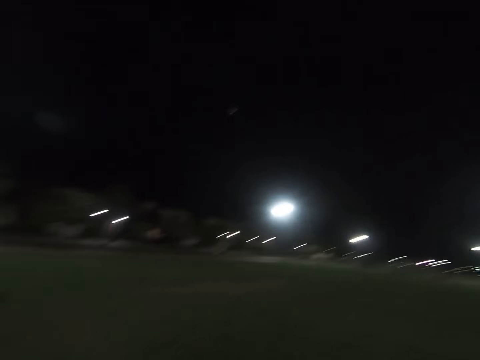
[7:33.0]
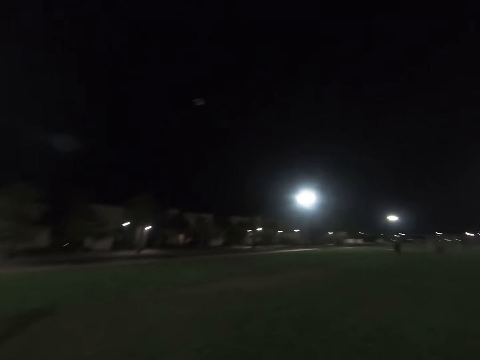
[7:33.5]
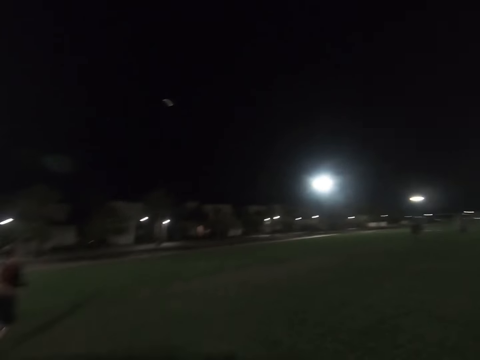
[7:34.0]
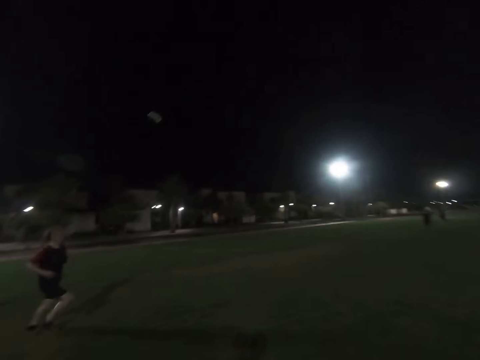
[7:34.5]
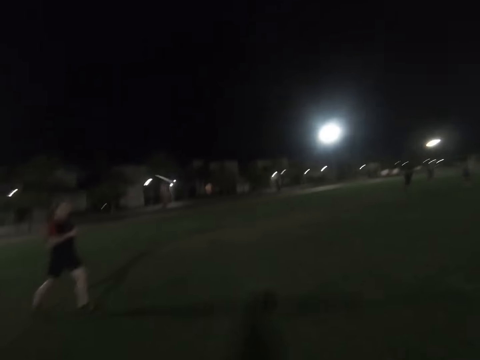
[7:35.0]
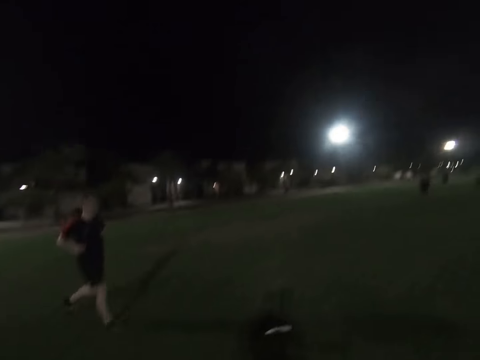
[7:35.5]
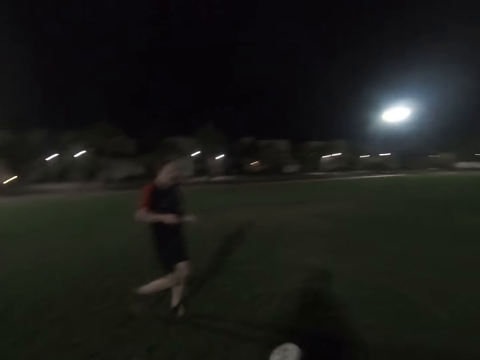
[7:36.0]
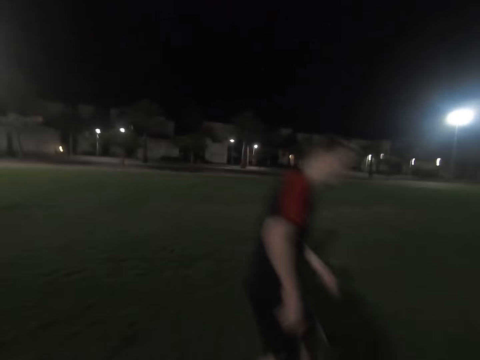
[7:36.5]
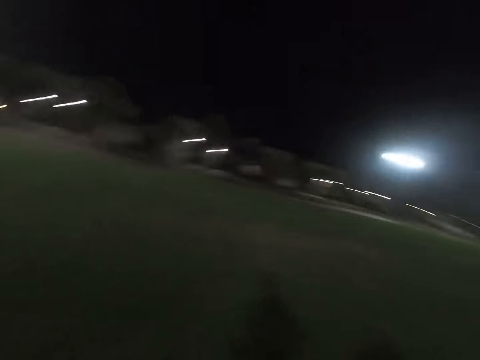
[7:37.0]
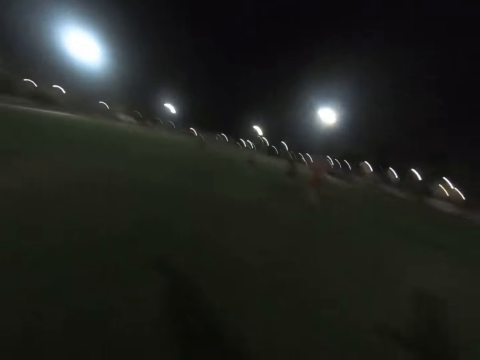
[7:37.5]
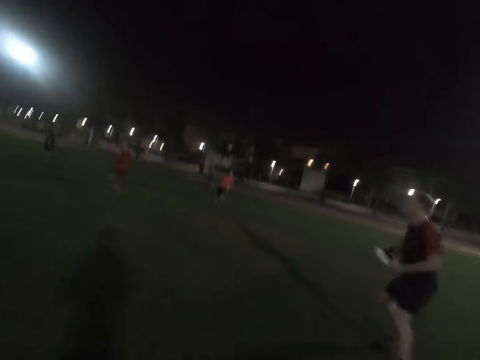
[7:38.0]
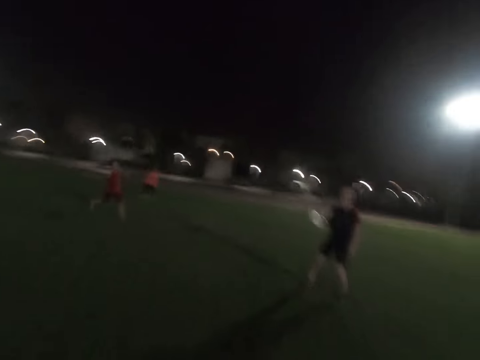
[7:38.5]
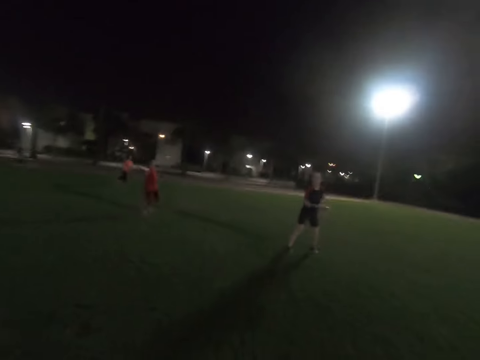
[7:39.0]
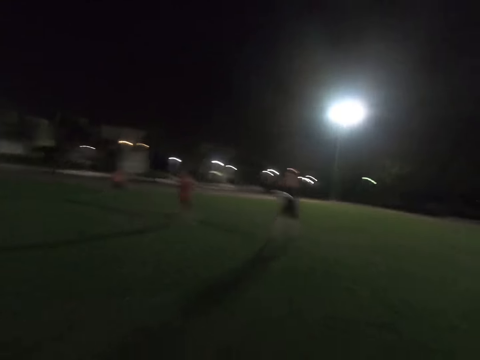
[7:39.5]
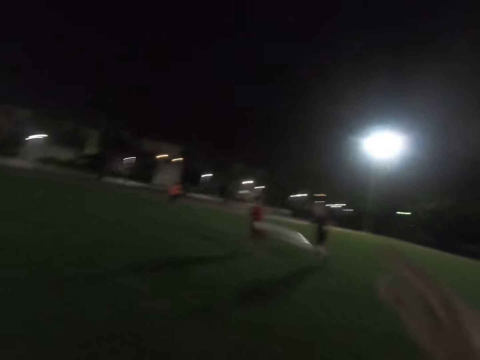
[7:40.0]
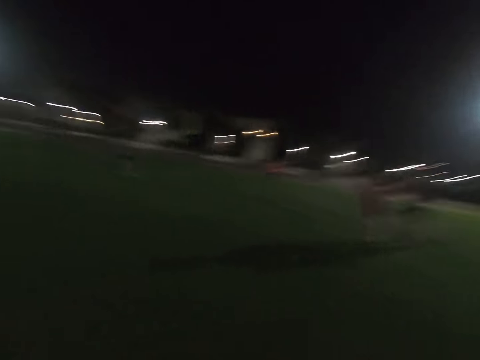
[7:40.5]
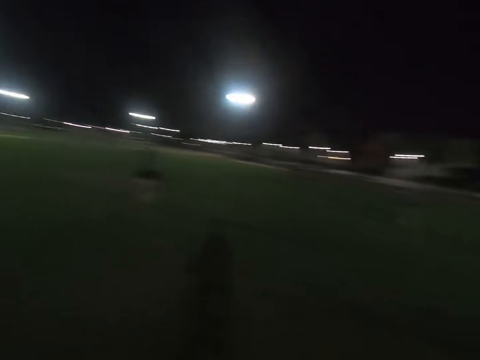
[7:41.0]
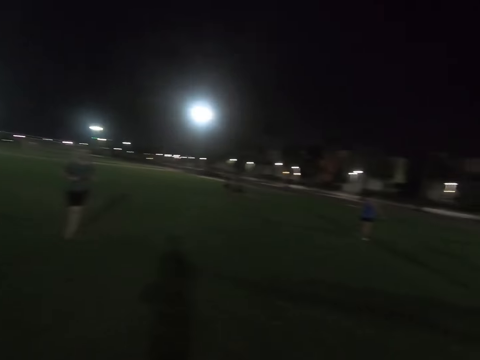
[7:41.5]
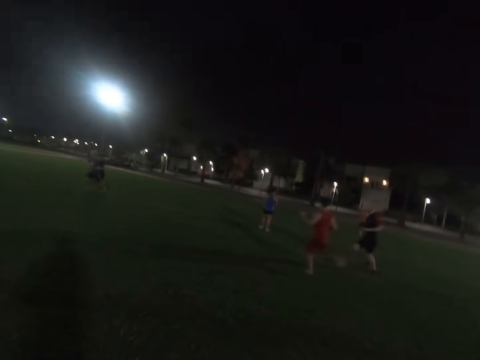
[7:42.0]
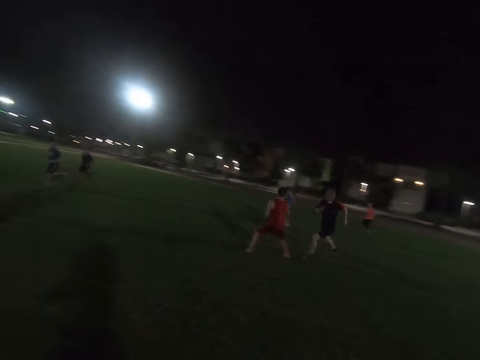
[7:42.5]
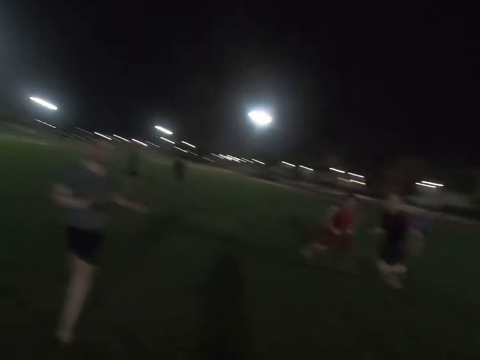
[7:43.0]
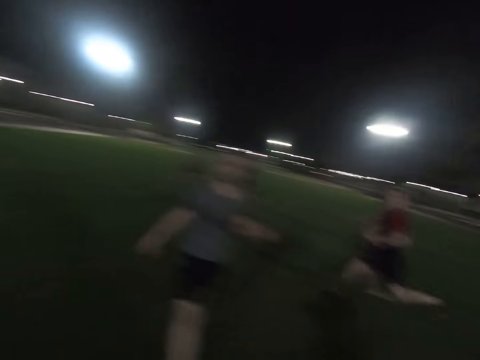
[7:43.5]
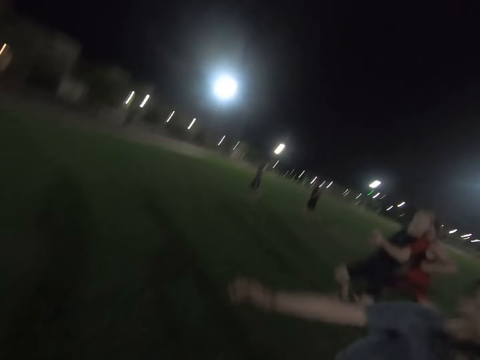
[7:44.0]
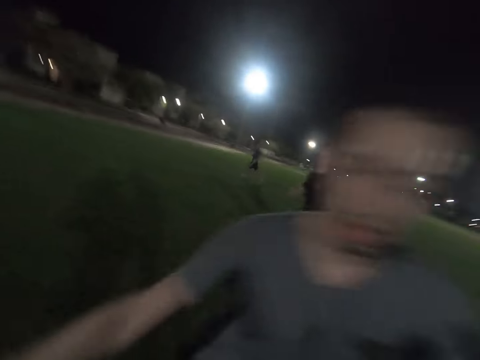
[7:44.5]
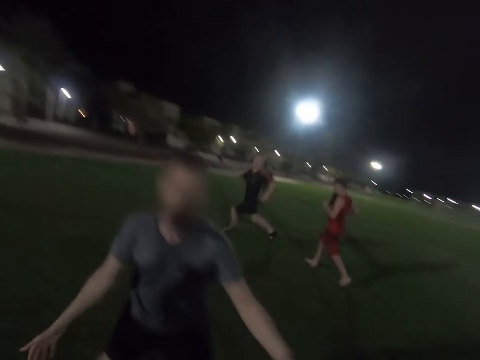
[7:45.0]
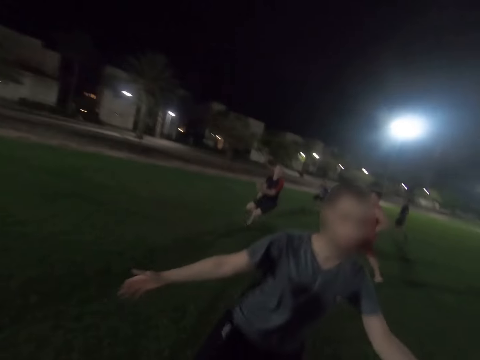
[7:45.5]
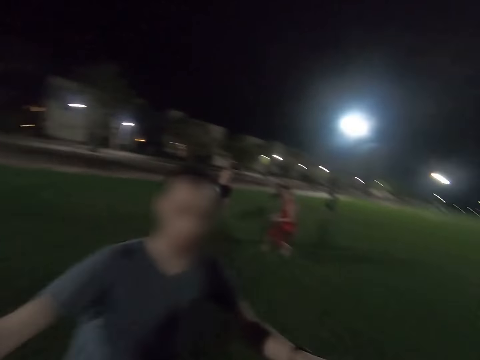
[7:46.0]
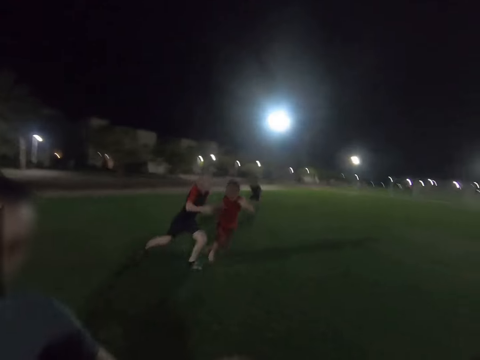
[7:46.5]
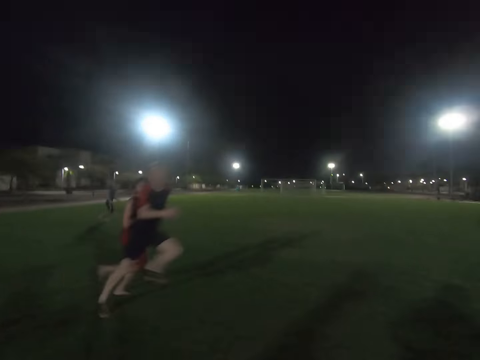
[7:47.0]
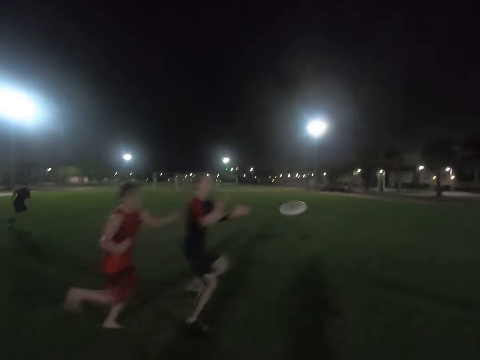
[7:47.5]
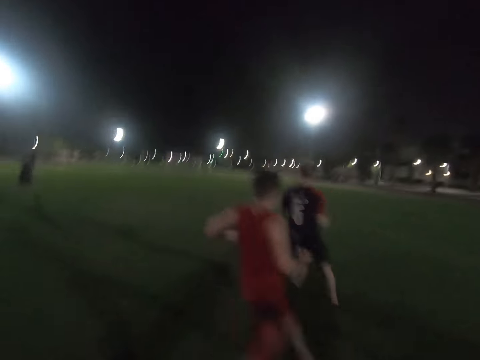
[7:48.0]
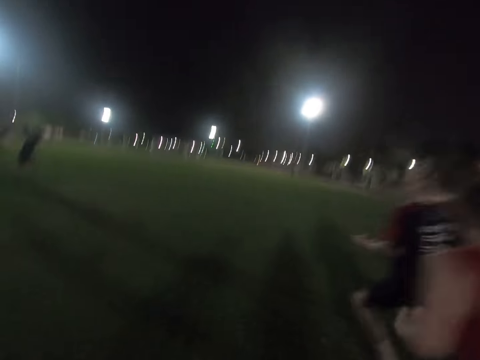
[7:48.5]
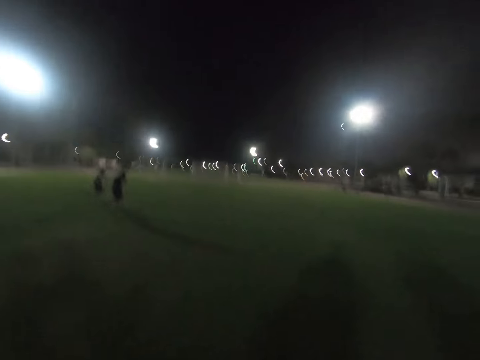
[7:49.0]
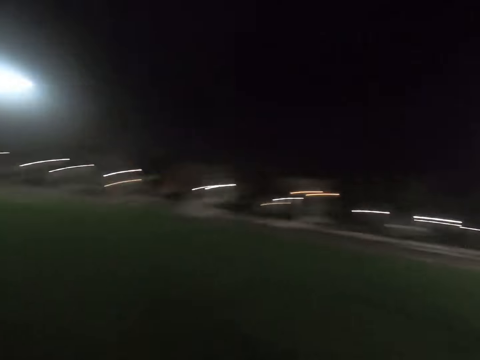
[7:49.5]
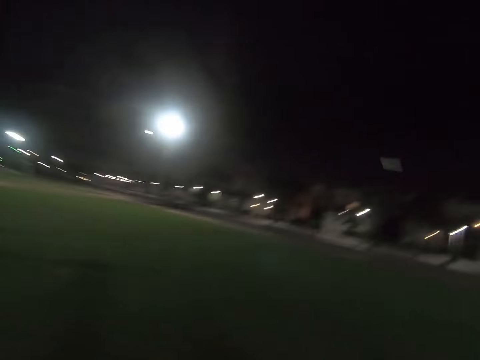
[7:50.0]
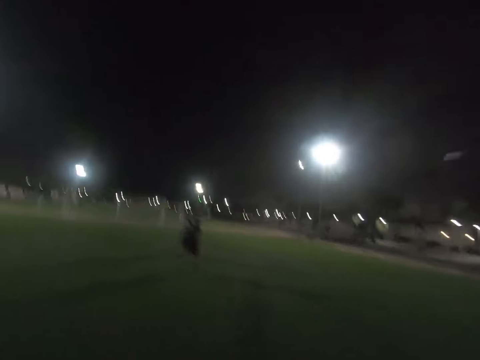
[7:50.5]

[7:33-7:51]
A man runs around the field. Another man picks up the frisbee. He throws the frisbee to the camera wearer. The camera wearer catches the frisbee disc. A third man walks around the field. The second man runs around the field and catches the frisbee disc. The camera wearer throws the frisbee to the second man.

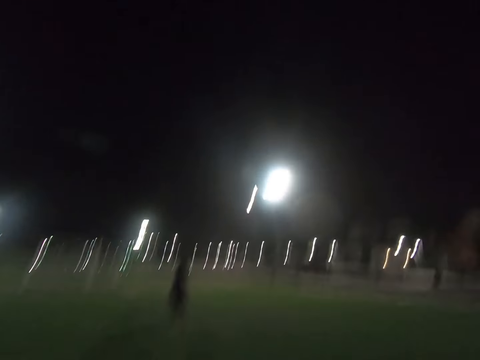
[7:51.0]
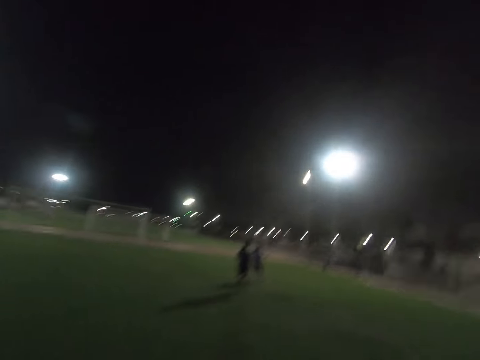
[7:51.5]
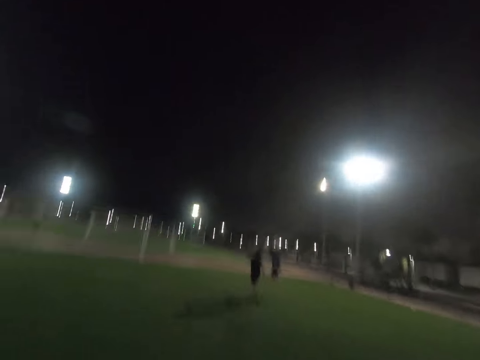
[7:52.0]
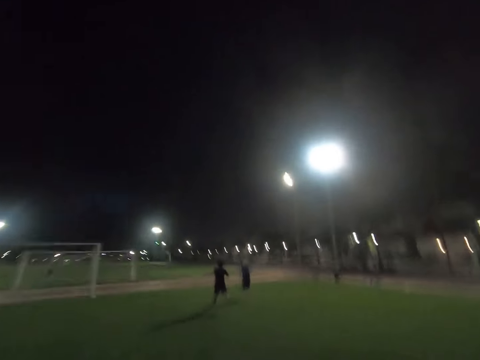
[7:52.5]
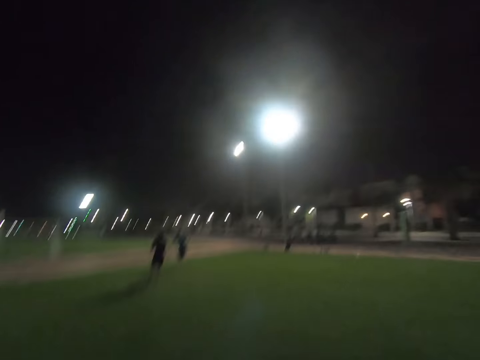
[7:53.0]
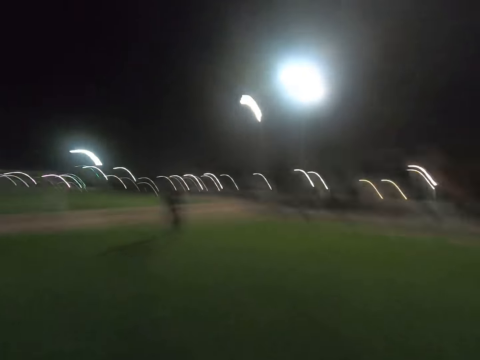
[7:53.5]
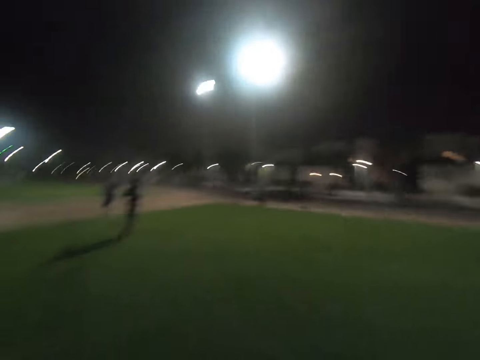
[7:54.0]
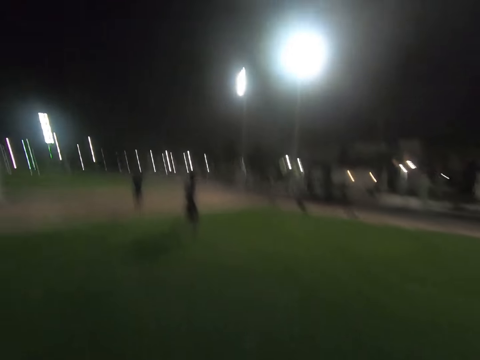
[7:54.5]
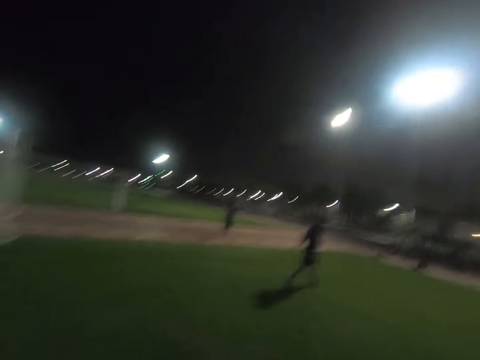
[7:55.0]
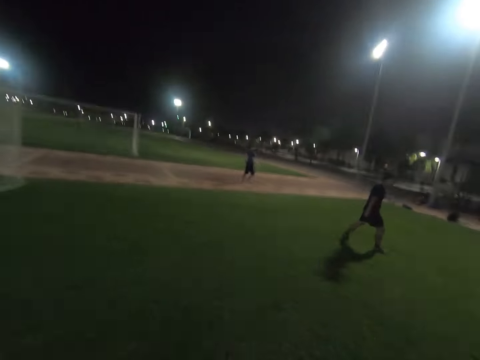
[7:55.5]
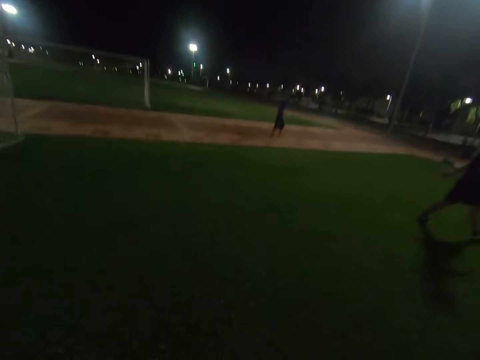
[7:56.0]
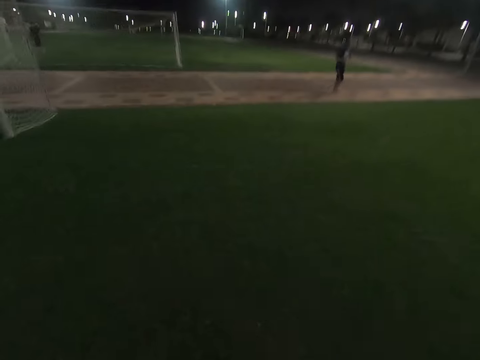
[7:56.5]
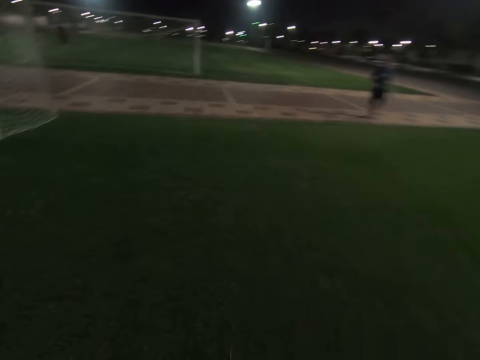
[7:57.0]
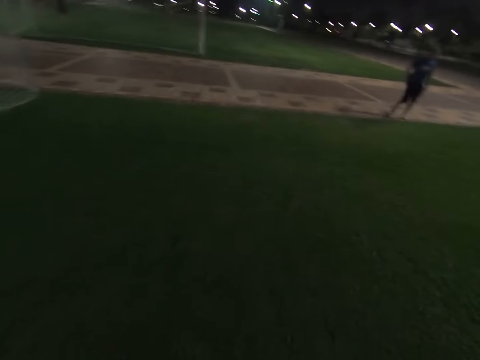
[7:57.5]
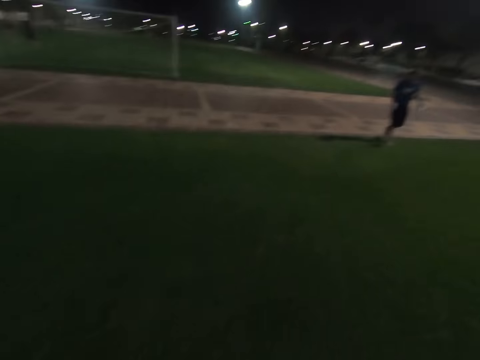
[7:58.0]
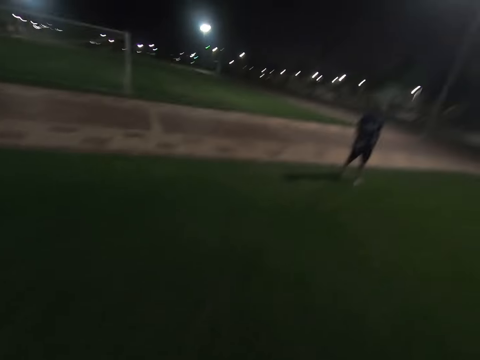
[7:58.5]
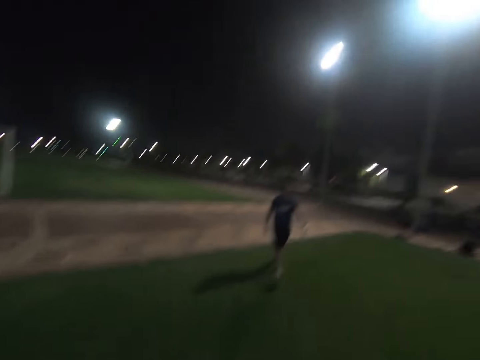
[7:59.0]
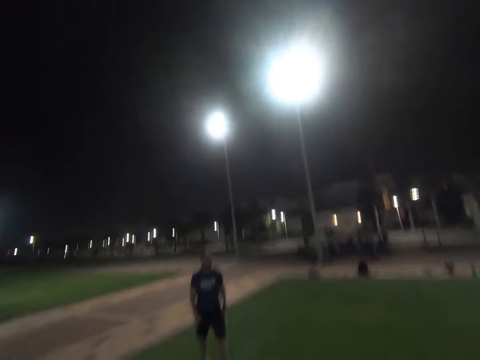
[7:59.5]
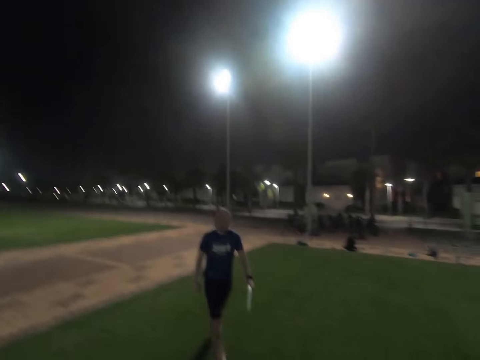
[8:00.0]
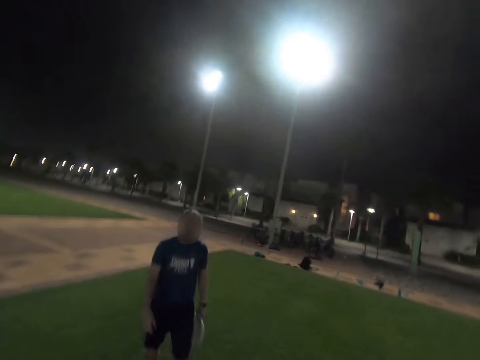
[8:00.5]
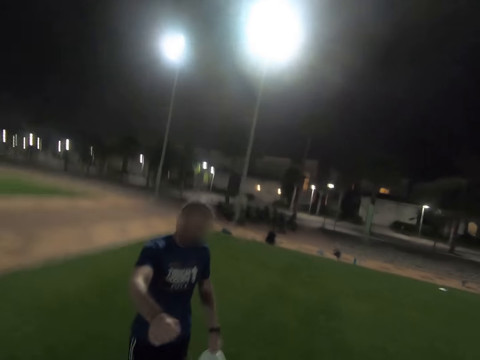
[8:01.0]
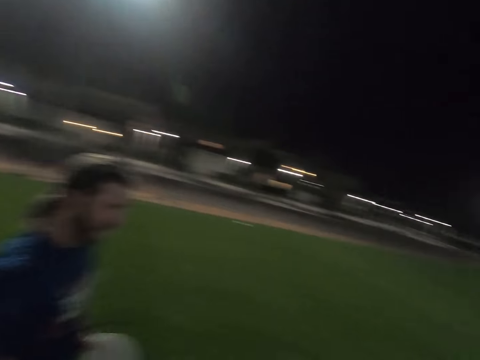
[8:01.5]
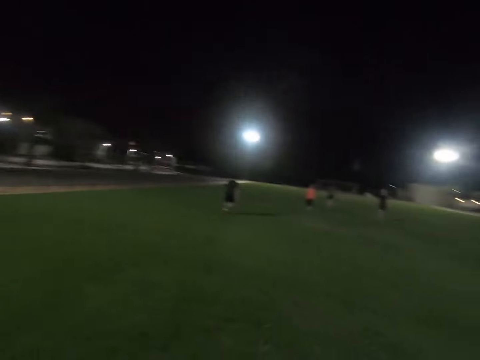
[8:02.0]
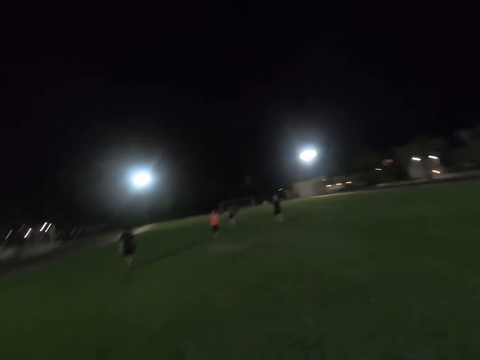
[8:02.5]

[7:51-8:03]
A man walks around the field. He walks around the field again. Another man catches the frisbee.
